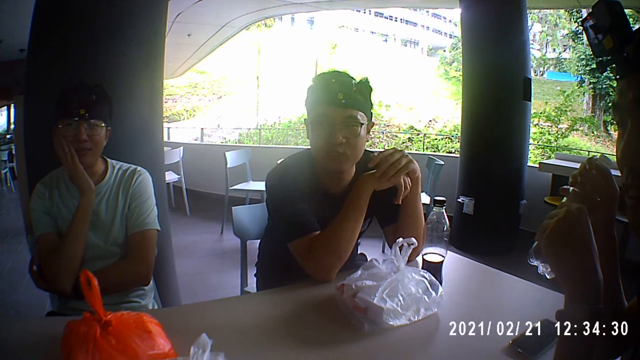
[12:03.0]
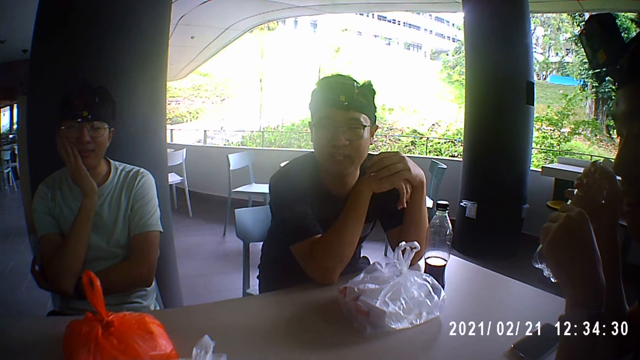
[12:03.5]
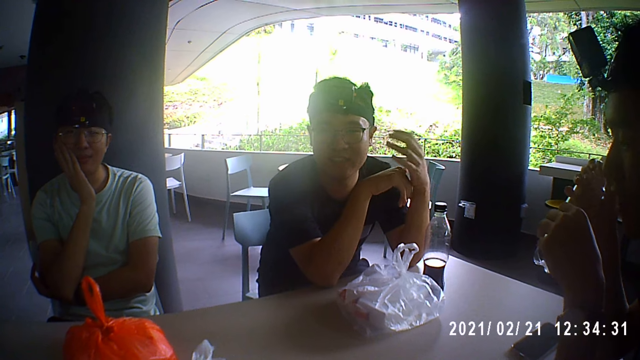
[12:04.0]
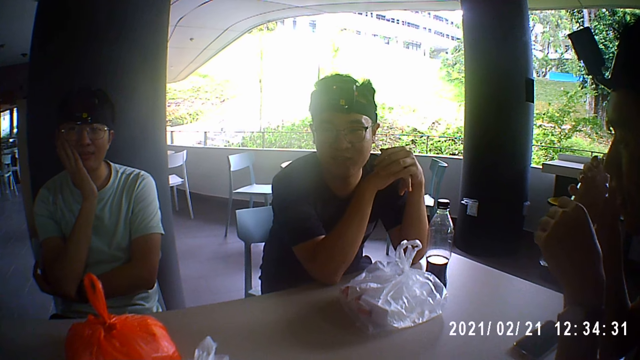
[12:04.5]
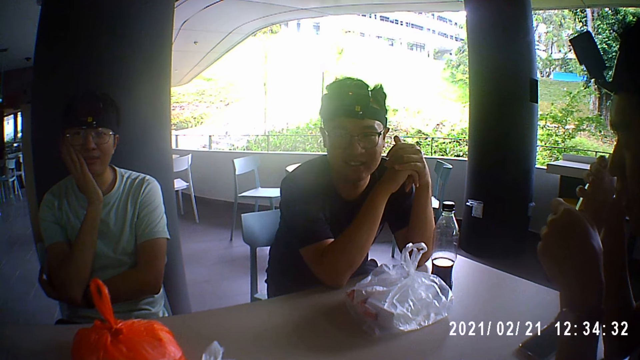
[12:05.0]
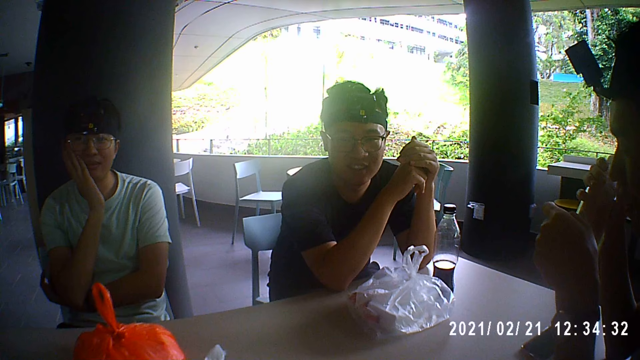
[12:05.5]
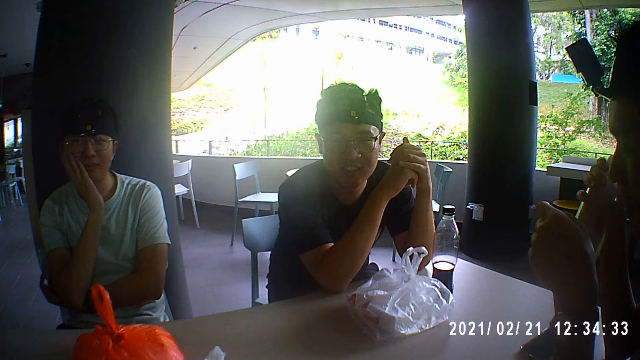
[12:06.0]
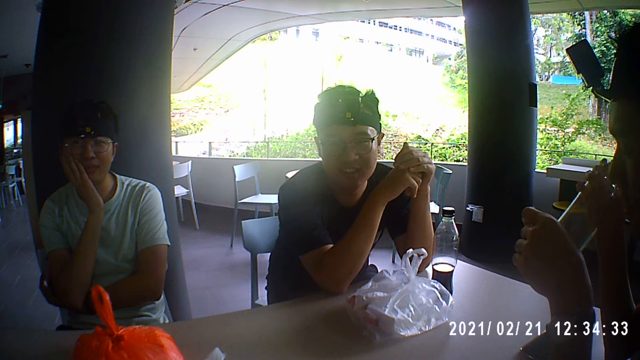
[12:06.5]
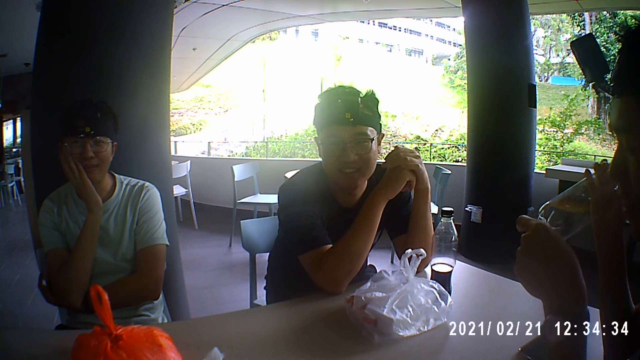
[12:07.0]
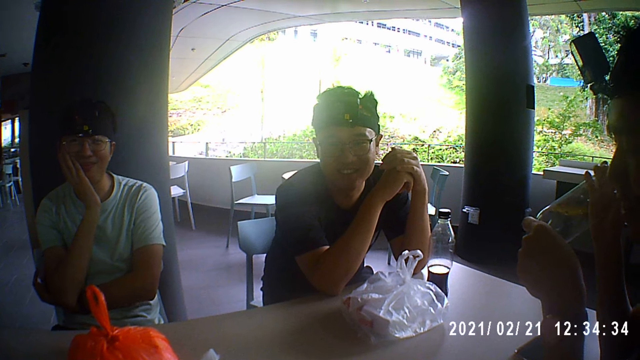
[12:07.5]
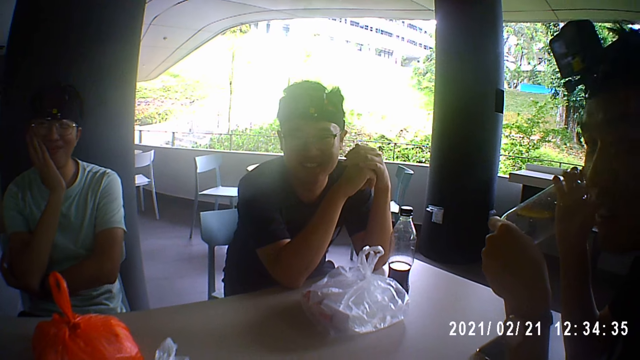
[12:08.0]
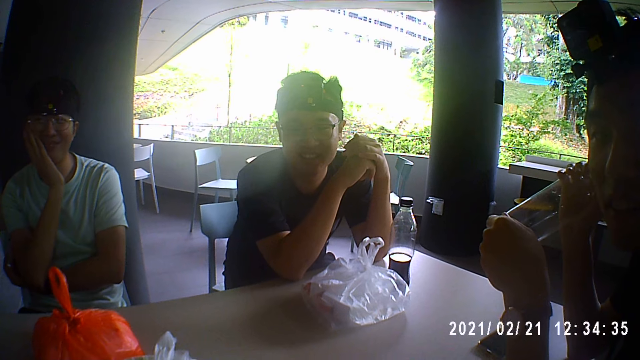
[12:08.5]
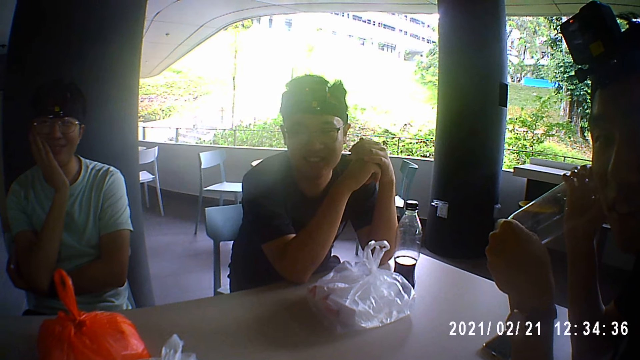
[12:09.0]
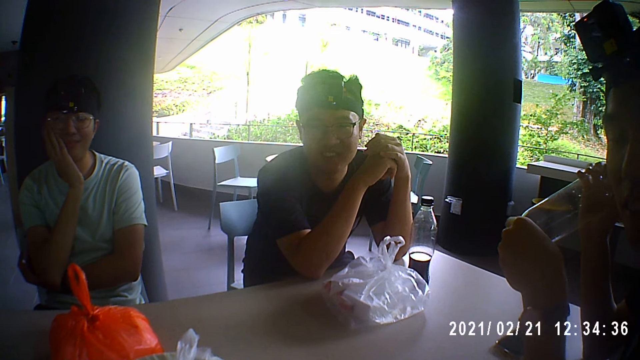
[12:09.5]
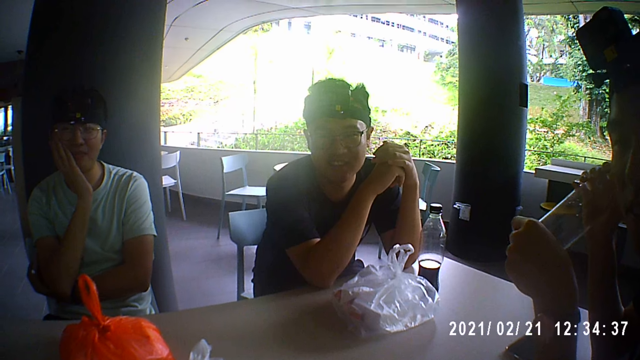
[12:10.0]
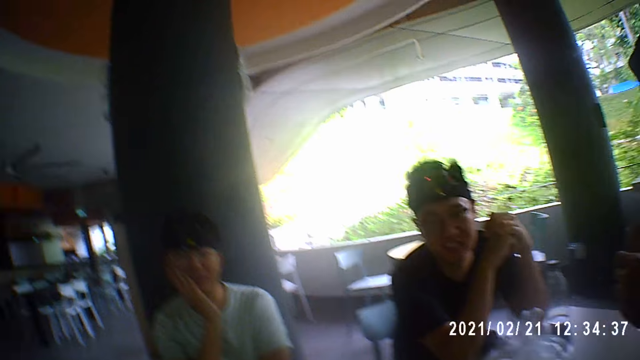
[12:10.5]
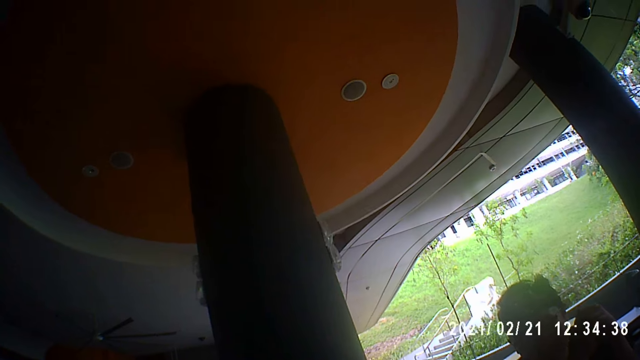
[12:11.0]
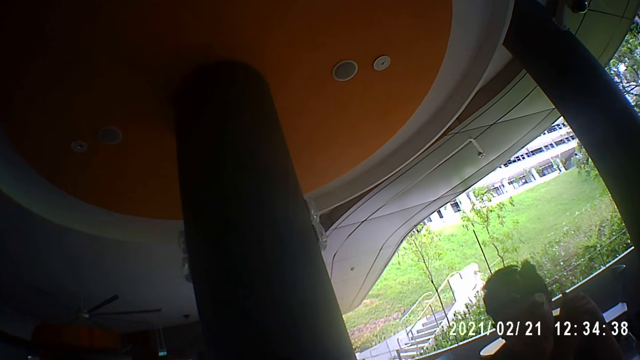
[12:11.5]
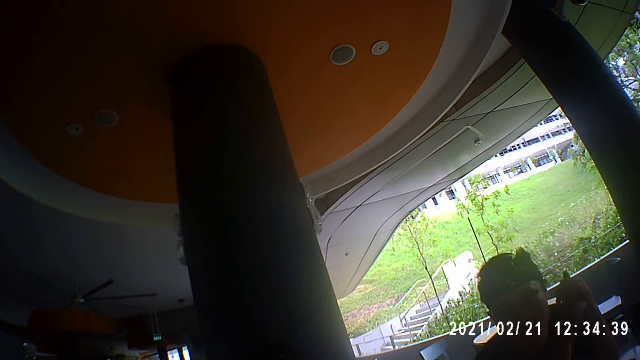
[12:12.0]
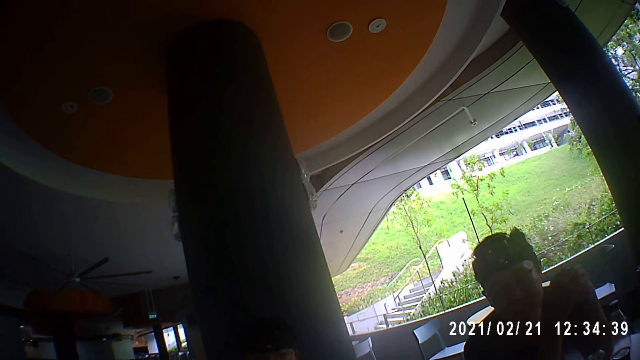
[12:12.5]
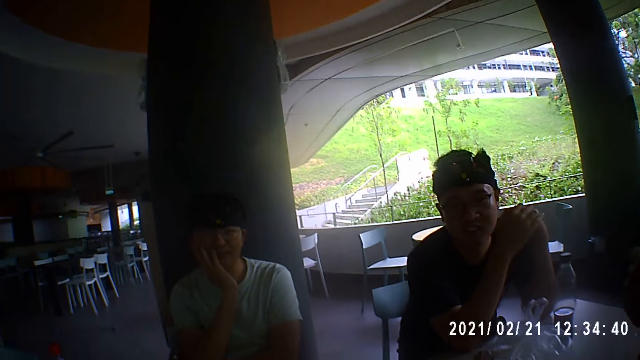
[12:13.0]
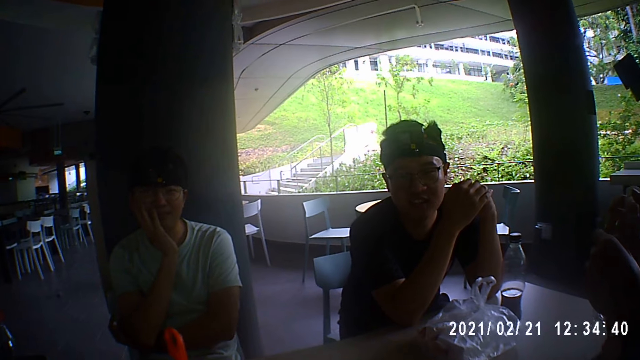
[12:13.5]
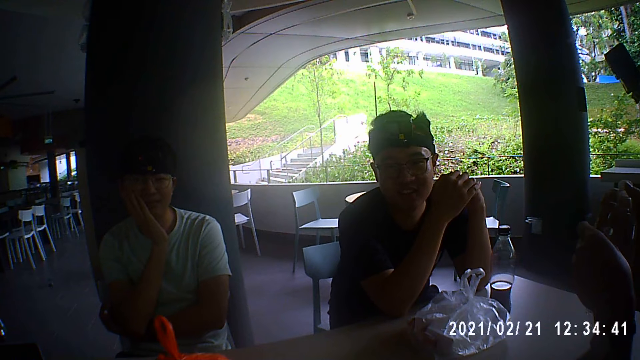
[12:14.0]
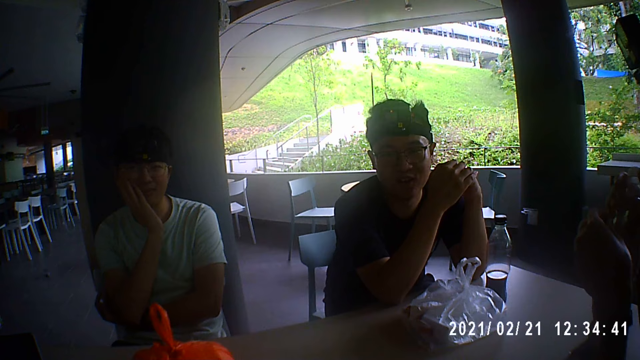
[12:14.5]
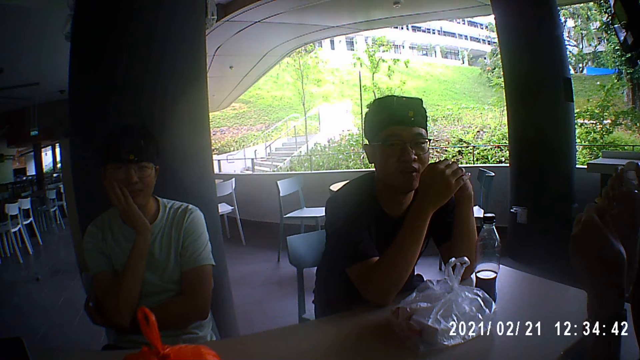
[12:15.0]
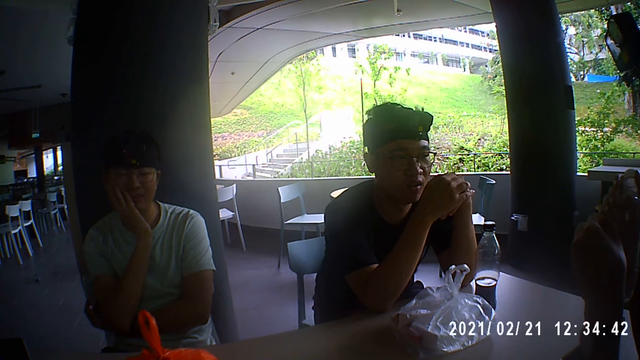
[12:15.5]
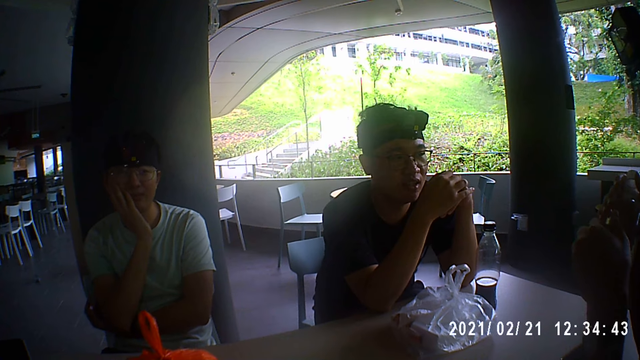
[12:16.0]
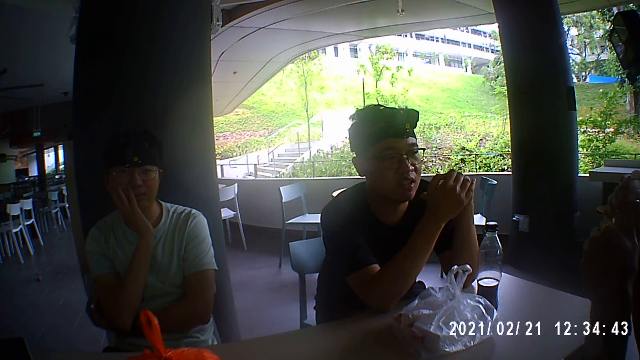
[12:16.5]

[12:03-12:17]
The camera wearer looks around. They dialogue to a person.

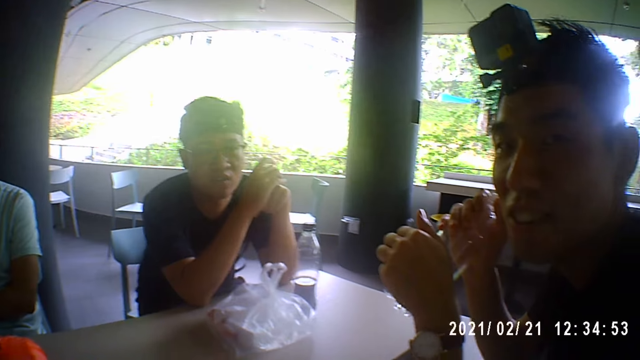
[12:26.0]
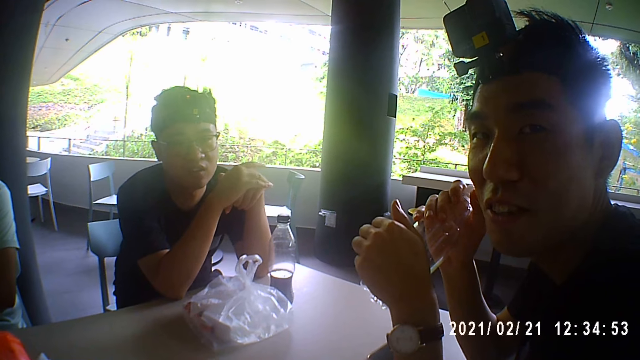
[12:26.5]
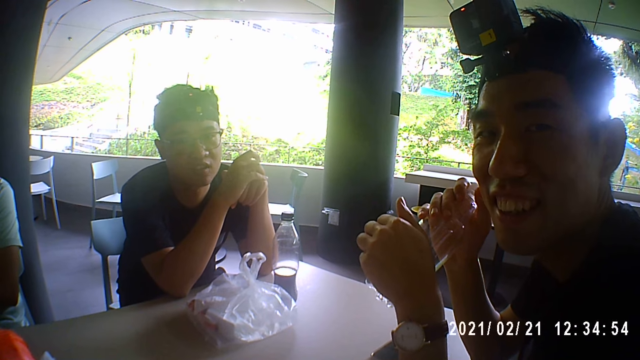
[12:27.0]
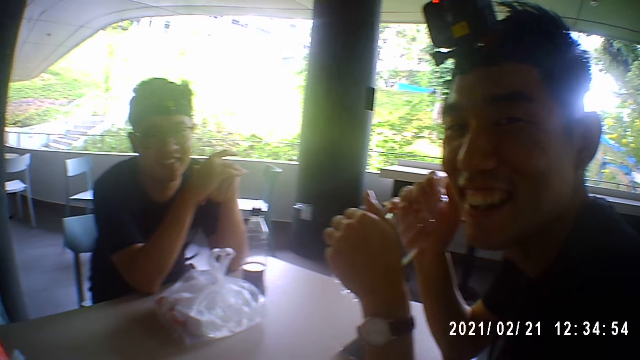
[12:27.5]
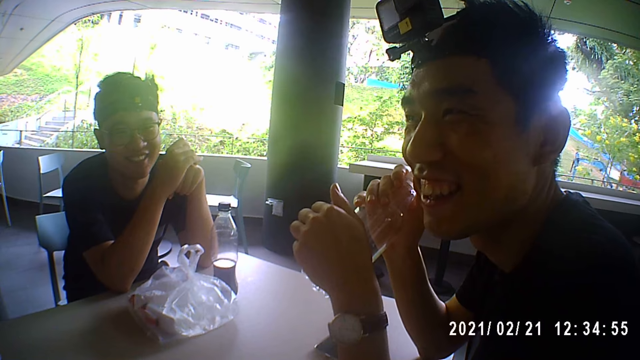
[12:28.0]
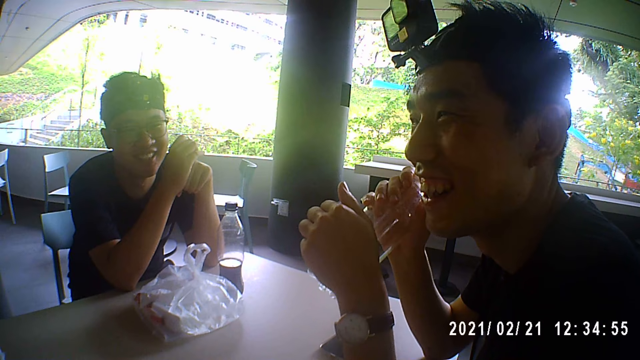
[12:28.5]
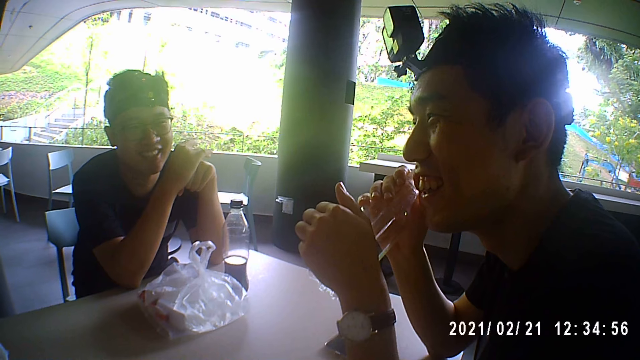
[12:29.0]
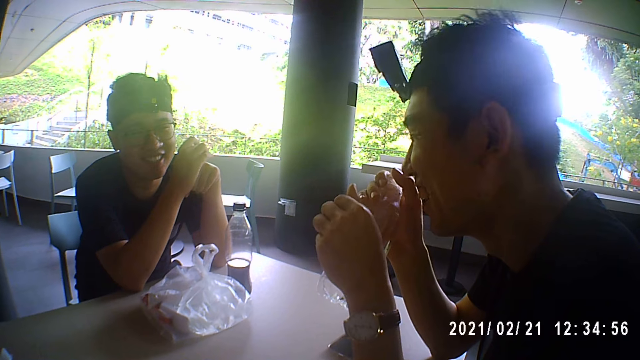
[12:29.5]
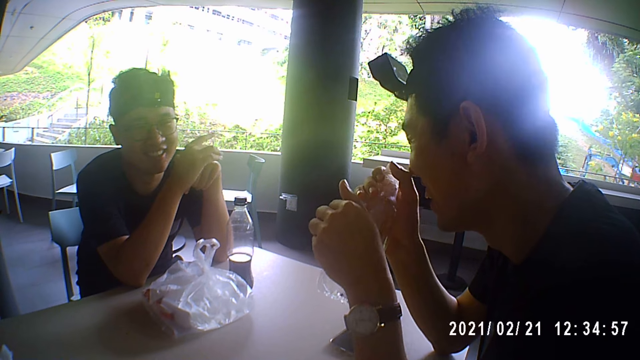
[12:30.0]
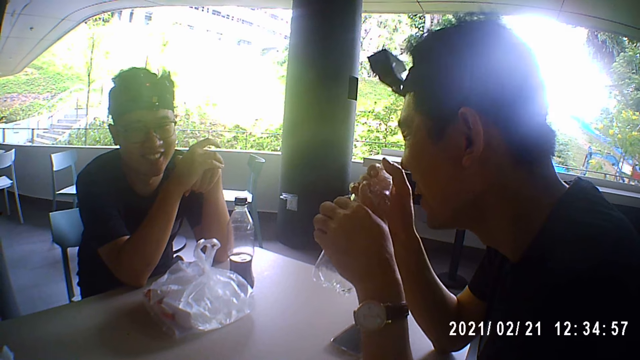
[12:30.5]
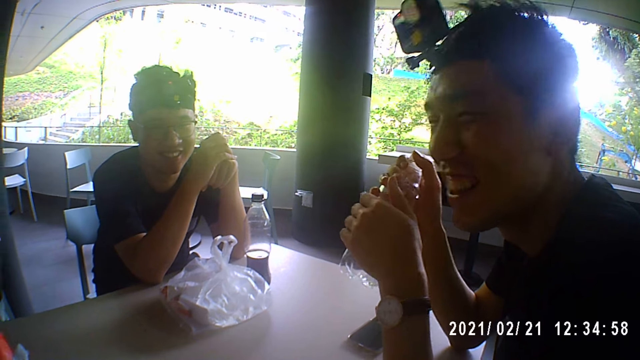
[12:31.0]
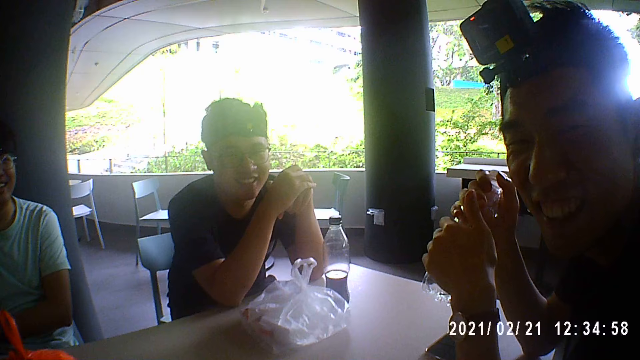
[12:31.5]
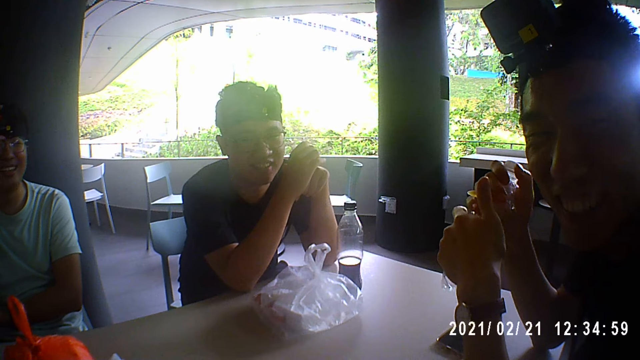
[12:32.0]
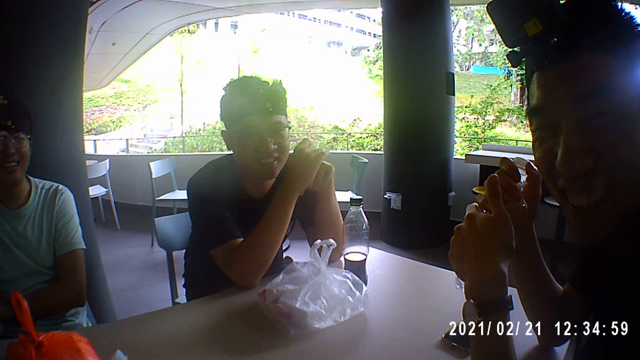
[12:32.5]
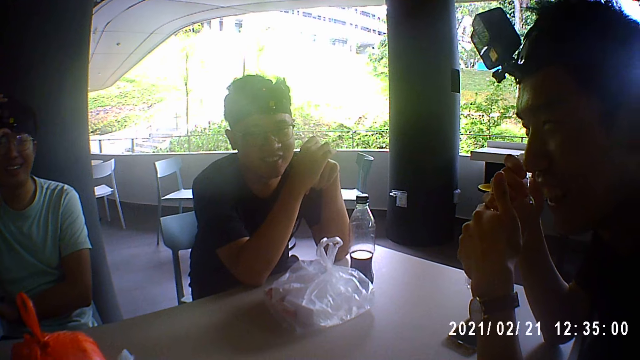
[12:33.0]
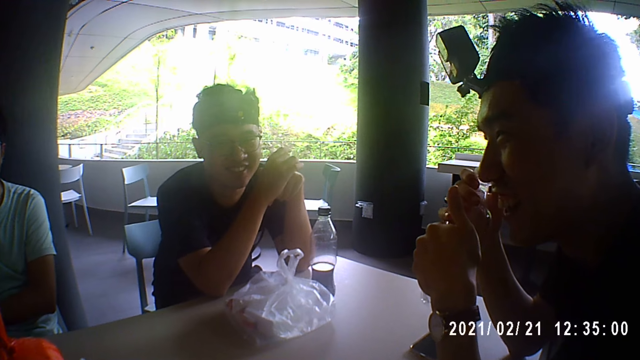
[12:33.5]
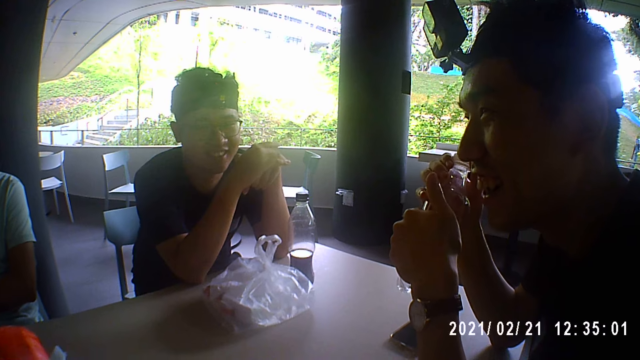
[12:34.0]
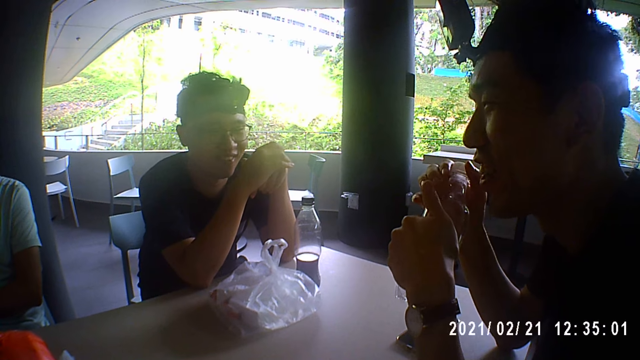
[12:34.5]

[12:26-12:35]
A man interacts with the camera wearer. The camera wearer dialogues to the man.
